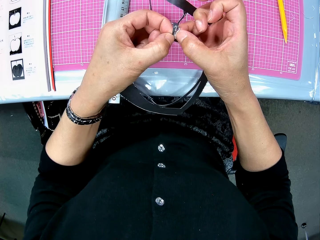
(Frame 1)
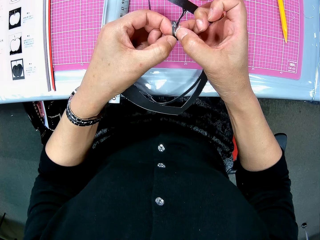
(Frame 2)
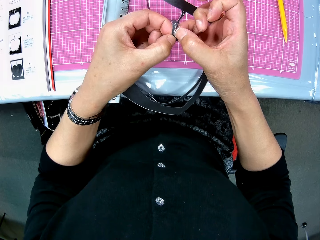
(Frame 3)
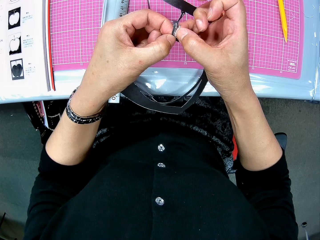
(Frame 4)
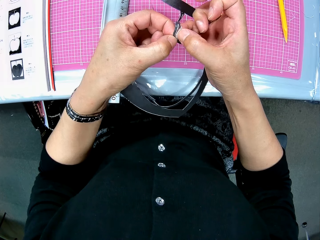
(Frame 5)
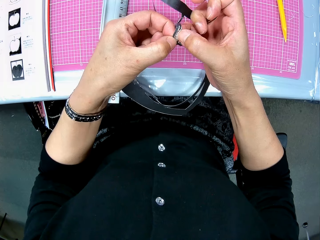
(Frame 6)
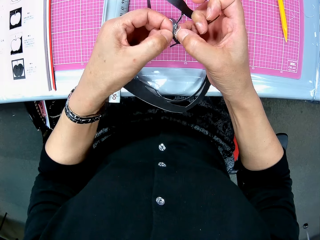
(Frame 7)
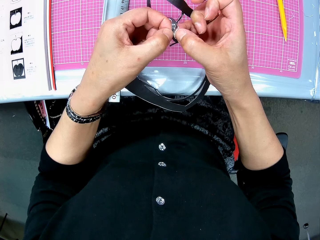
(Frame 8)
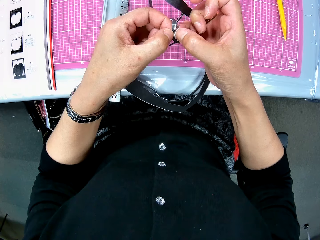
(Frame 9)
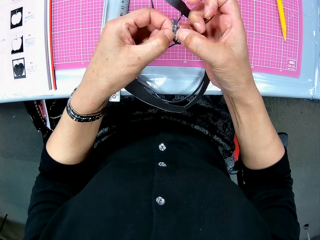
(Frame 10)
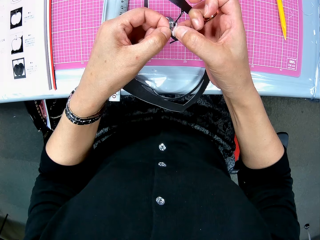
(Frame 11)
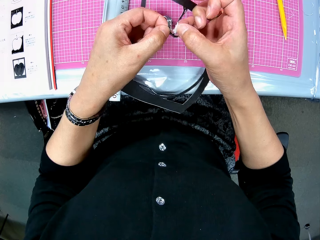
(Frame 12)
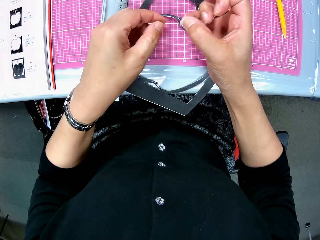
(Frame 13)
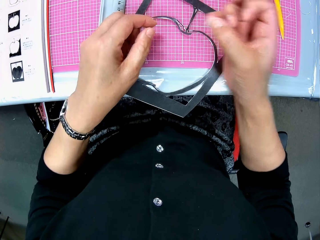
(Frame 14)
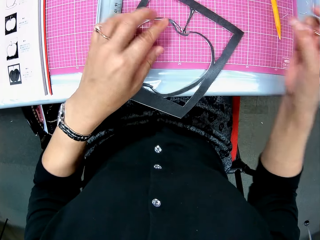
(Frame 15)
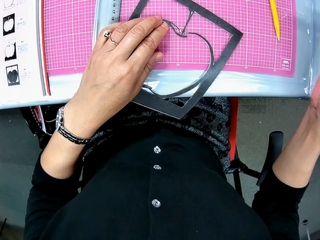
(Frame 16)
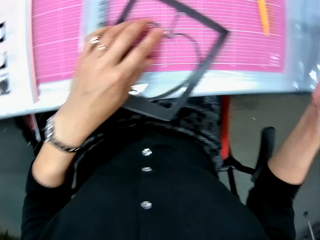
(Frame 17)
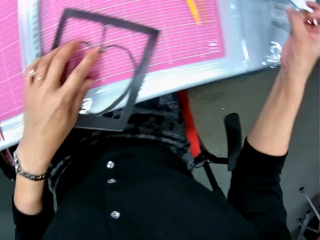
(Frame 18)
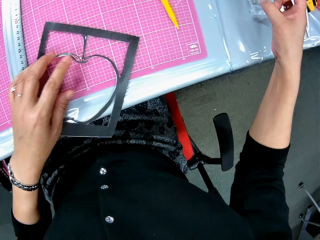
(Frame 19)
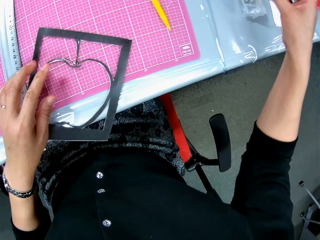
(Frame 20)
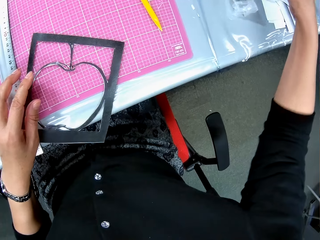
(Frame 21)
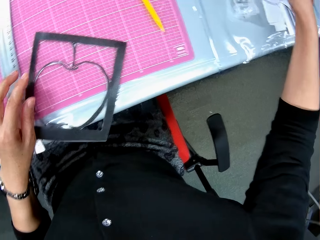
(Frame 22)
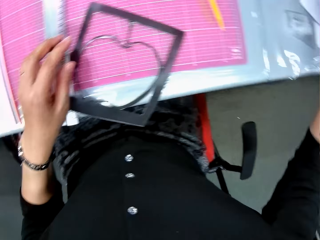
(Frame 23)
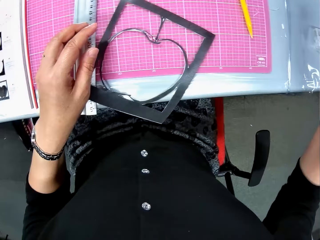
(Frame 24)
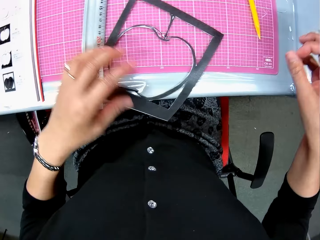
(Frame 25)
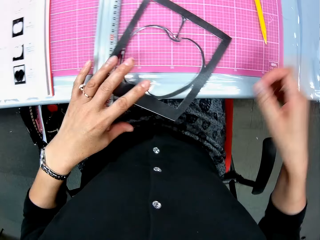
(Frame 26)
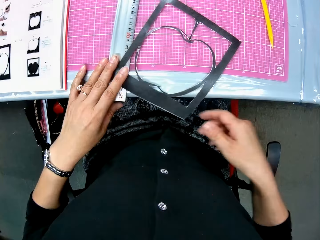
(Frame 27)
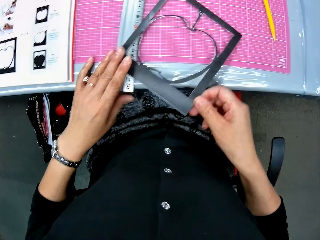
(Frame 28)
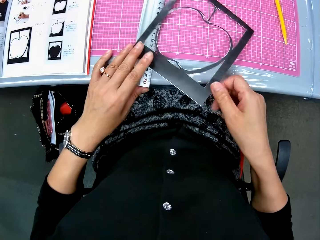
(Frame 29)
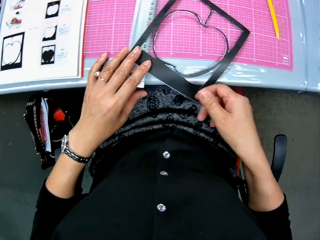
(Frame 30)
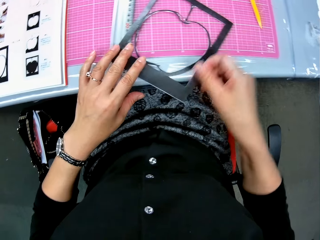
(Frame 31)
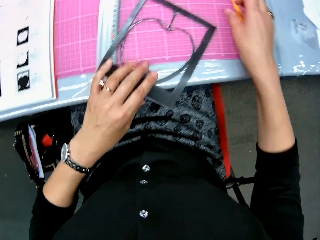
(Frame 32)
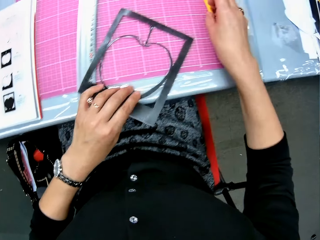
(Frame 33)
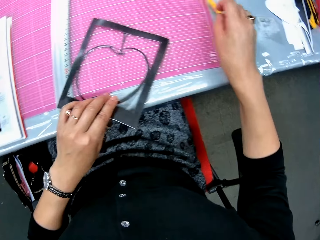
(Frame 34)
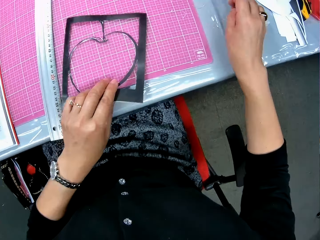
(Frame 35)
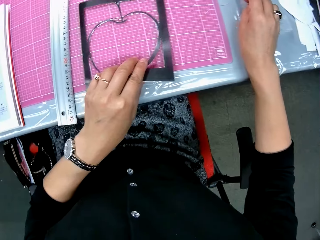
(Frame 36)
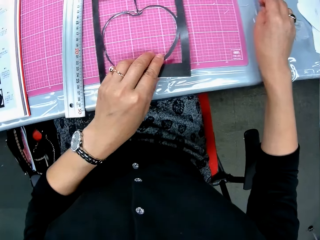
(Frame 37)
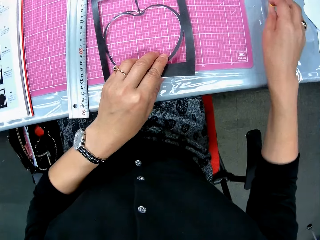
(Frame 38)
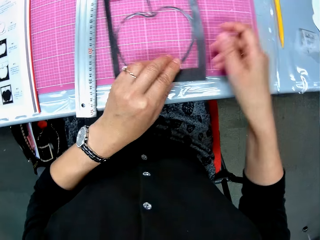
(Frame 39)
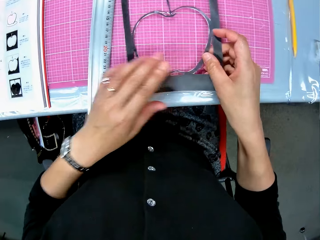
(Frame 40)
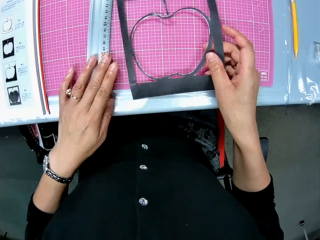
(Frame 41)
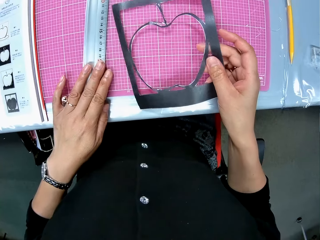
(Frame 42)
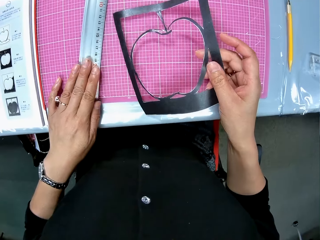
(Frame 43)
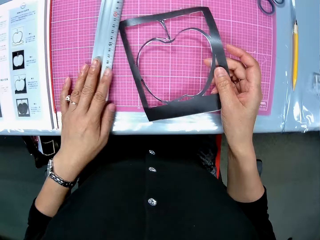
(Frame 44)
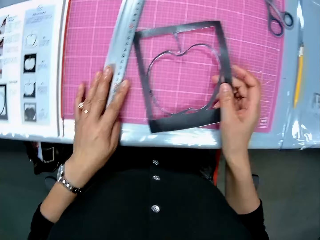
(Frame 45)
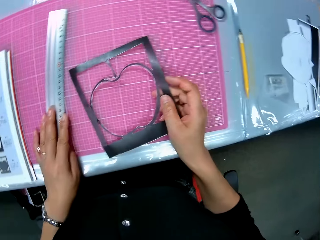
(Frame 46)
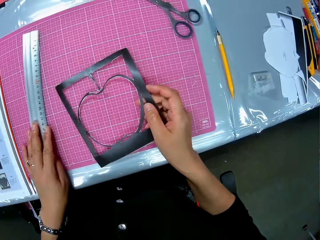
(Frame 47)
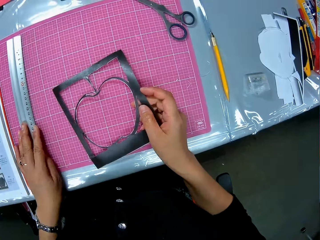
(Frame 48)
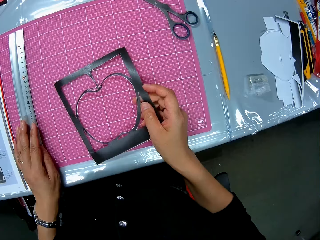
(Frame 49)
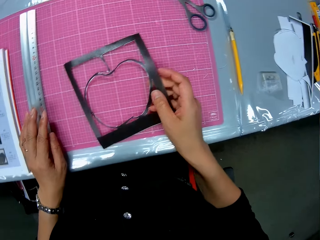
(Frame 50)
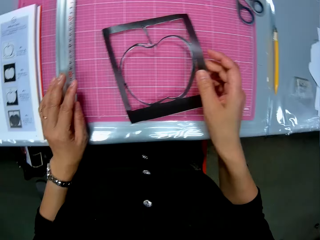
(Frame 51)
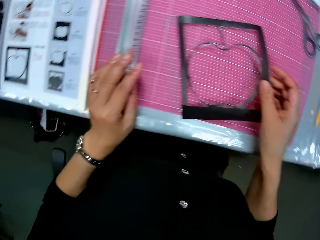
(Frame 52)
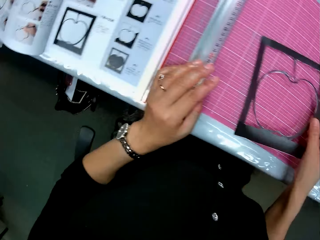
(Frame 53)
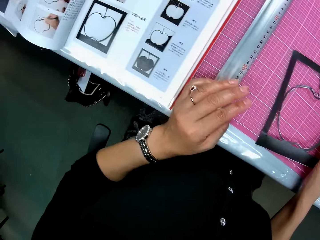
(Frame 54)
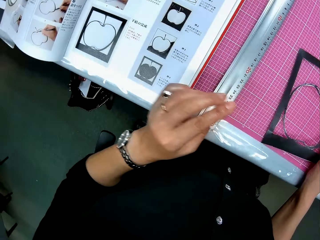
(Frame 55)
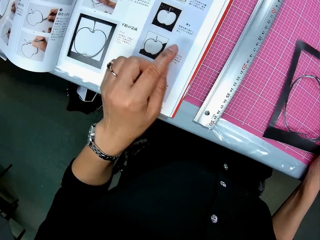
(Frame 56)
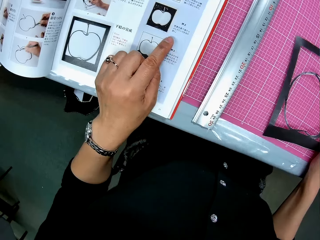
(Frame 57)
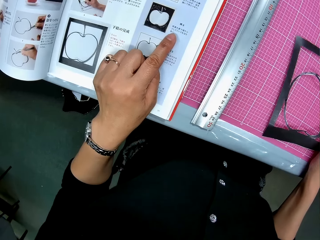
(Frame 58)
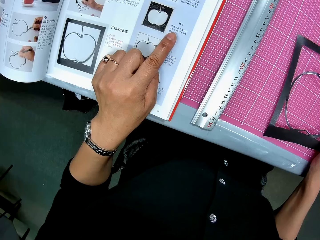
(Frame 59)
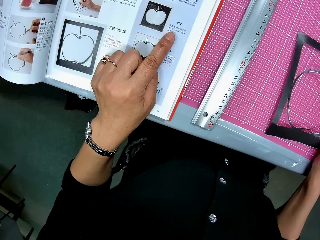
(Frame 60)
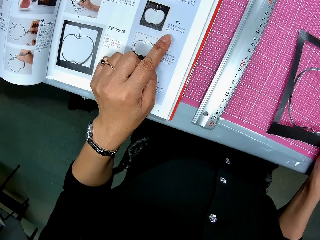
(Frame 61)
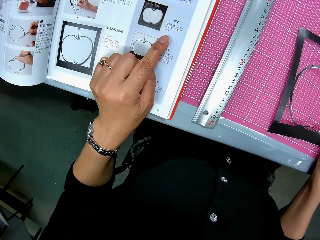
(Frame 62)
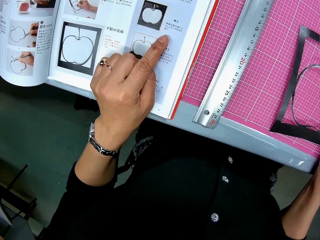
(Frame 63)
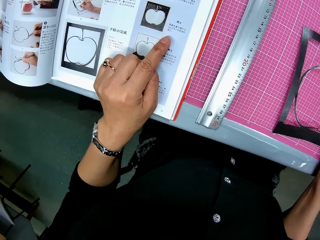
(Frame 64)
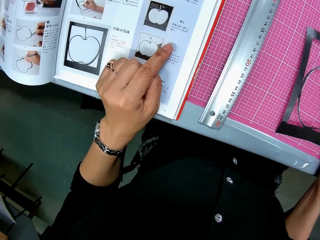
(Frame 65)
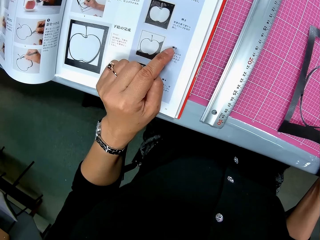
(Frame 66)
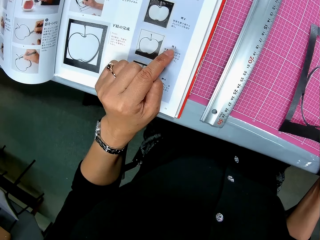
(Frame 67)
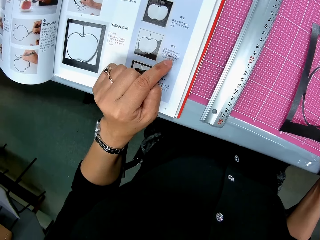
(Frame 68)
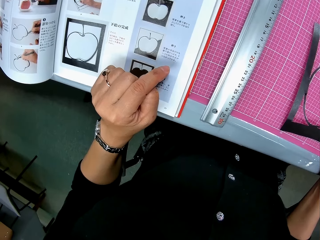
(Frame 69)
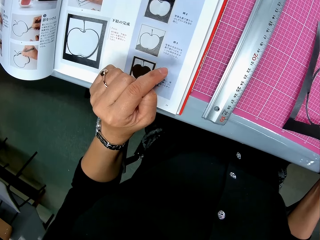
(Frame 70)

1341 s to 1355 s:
The camera wearer touches the centre of the last craft piece or paper cut out. They remove a paper or cut piece from the paper cut out. They drop the cut piece on the right side of the table. They adjust the last craft piece on the cutting mat. They stare at the paper cut out. They move the craft knife from the cutting mat to the right side of the table. They adjust the last craft piece on the cutting mat. They touch the paper cut out on the cutting mat. They stare at the paper cut out. They adjust a steel rule on the left side of the last craft piece. They stare at the paper cut out again. They glance at the right side of the work table. They check the craft illustrations in the craft book beside the cutting mat. They point at the craft illustrations in the craft book.

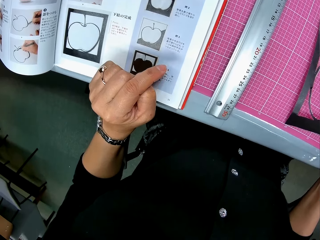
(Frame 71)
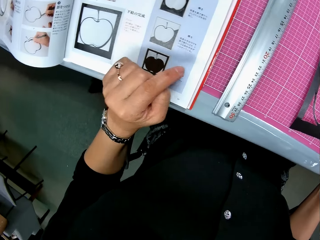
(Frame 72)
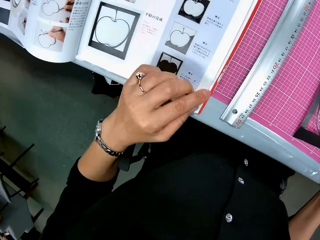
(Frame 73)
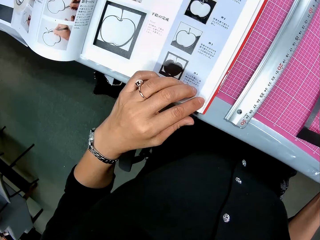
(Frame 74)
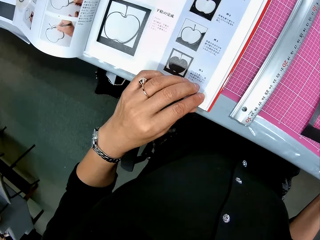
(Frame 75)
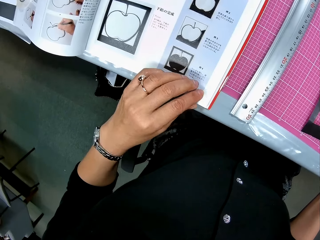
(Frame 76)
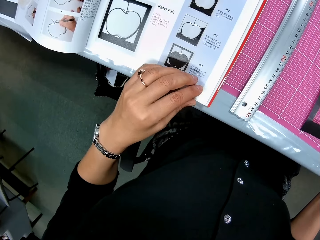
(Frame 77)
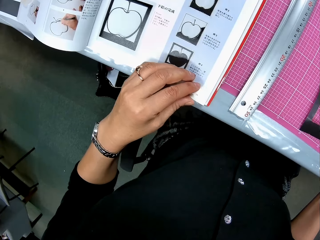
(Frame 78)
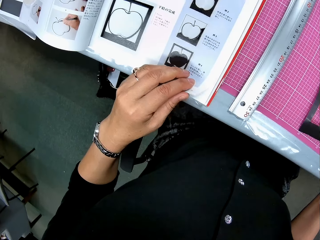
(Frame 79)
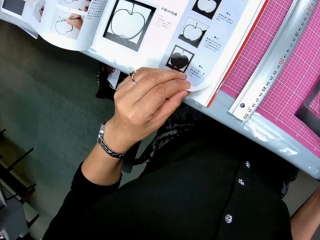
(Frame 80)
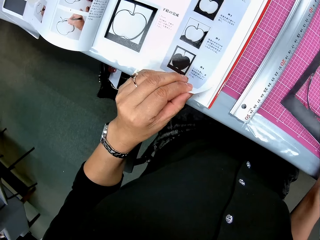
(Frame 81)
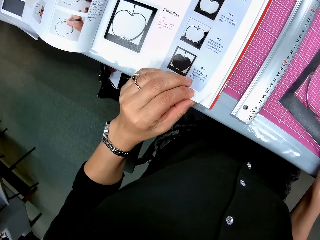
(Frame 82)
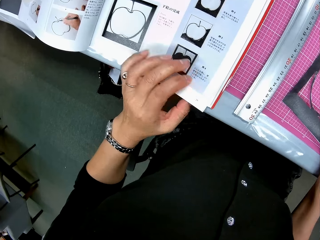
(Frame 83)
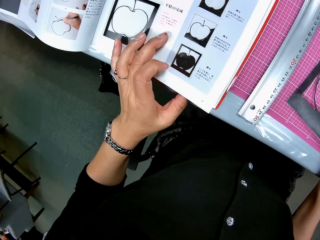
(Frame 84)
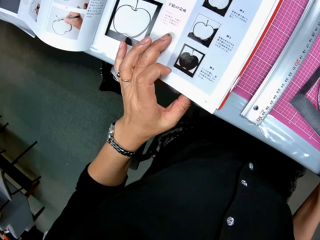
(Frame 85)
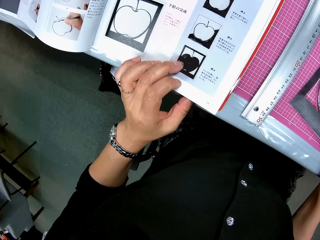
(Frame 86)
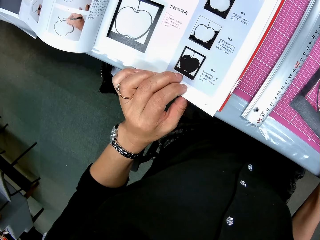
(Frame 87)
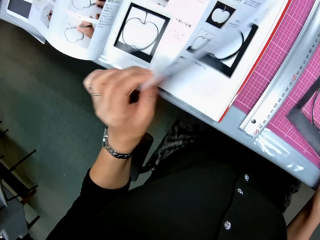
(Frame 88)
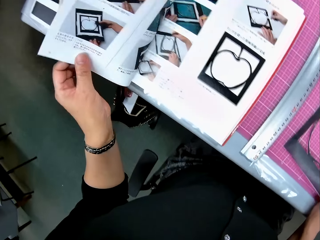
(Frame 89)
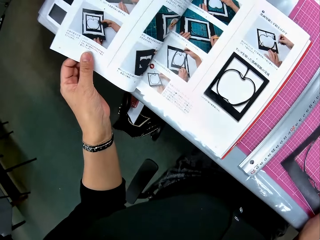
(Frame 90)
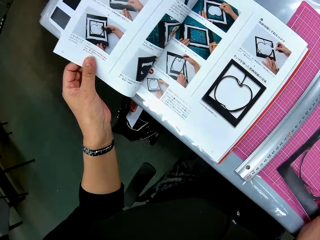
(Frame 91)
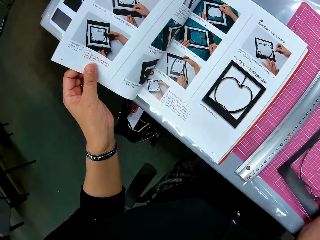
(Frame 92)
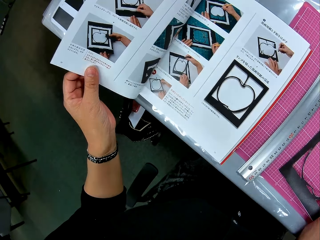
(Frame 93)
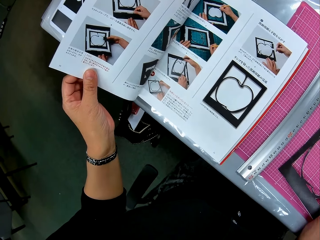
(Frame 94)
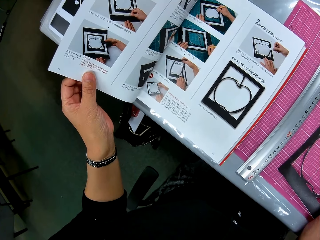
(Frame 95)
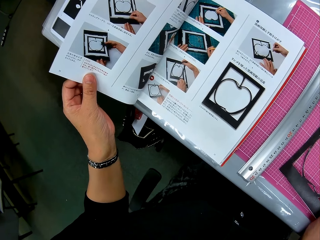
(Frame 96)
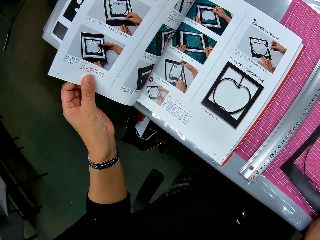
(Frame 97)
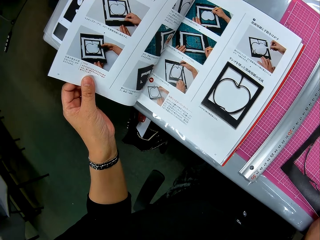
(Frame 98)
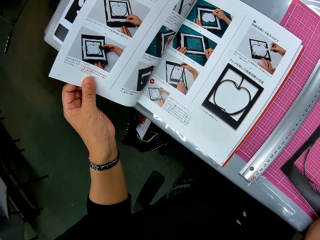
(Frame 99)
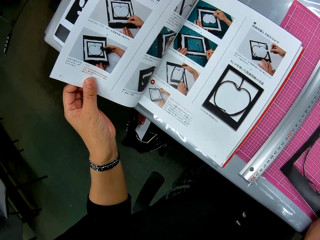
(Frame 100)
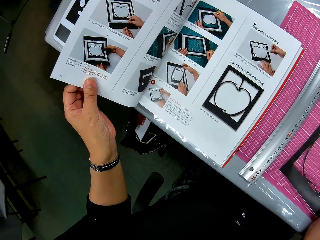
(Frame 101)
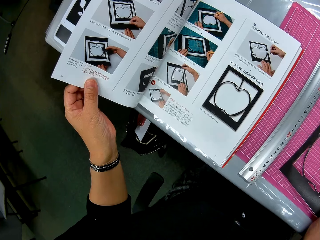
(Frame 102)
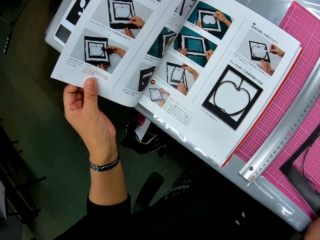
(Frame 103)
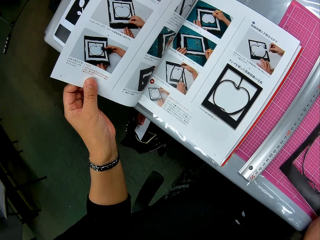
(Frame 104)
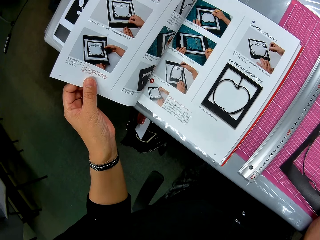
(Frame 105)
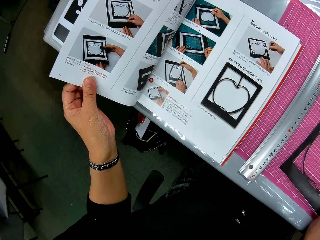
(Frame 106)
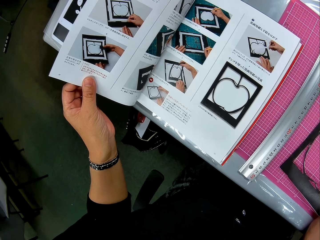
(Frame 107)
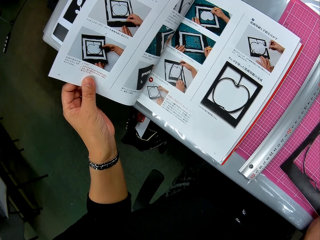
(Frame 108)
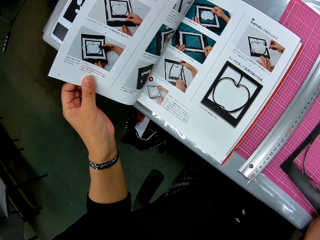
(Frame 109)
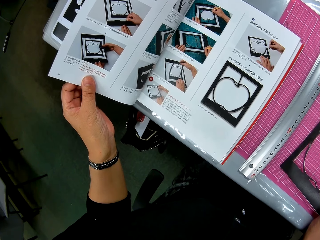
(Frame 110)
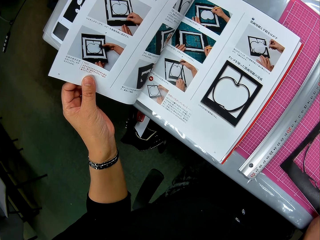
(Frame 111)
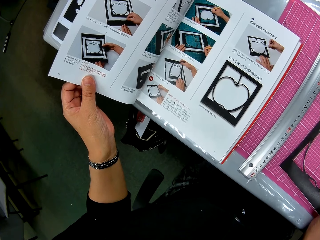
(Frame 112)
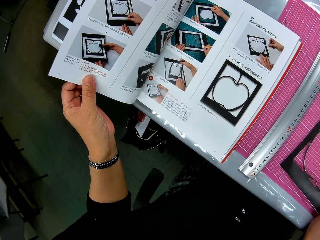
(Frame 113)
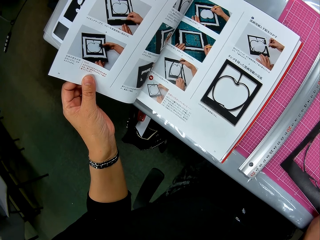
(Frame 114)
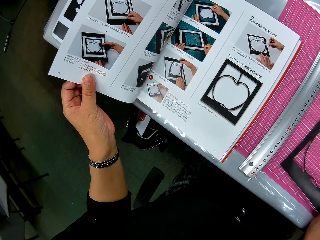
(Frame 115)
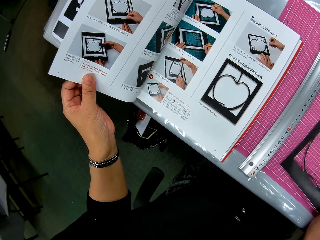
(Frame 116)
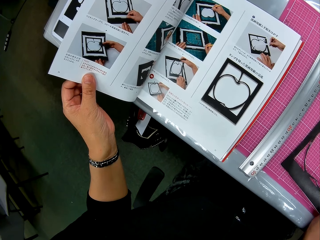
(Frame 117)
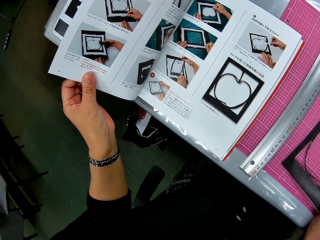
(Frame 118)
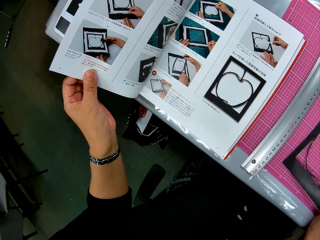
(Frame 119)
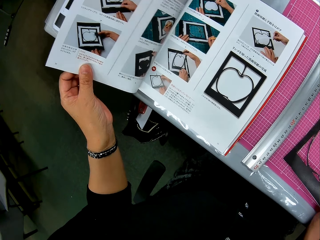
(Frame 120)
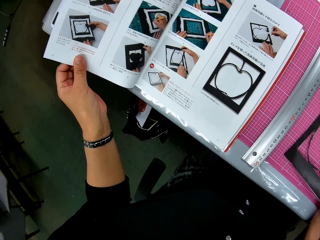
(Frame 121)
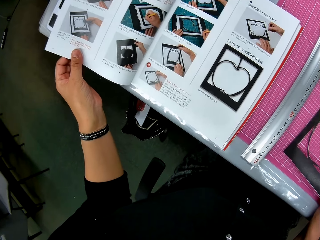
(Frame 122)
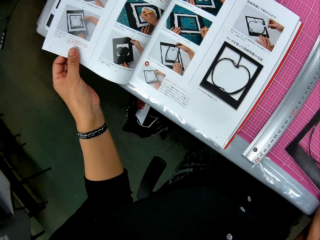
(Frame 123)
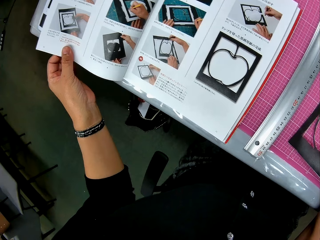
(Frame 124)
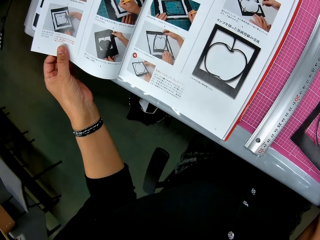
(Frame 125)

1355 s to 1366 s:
The camera wearer raises the edge of a page in the craft book. She flips to another page of the craft book. She holds the page with her left hand. She continues to check the craft illustrations in the craft book.
